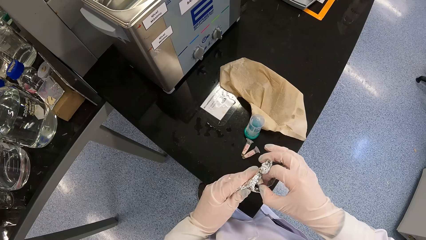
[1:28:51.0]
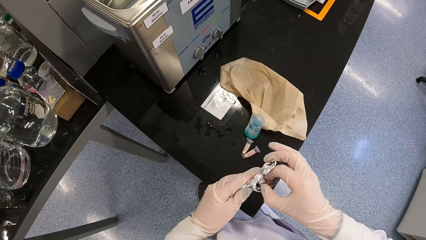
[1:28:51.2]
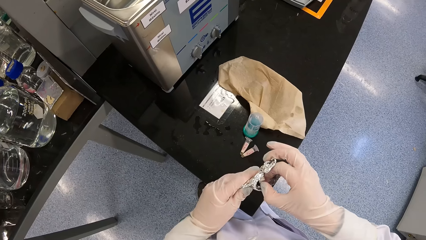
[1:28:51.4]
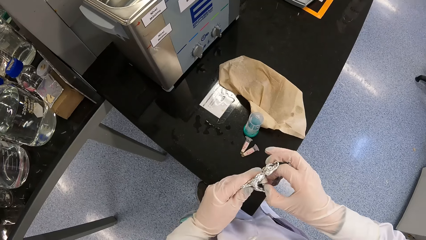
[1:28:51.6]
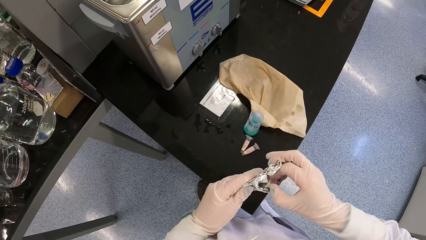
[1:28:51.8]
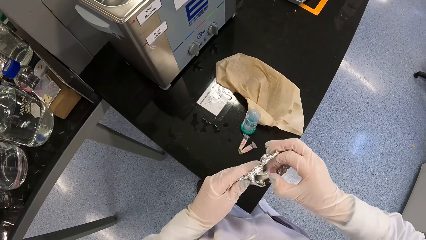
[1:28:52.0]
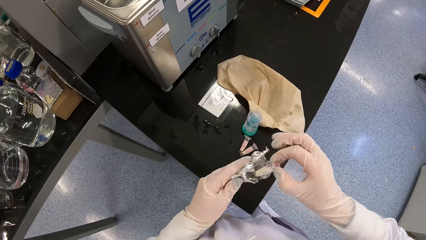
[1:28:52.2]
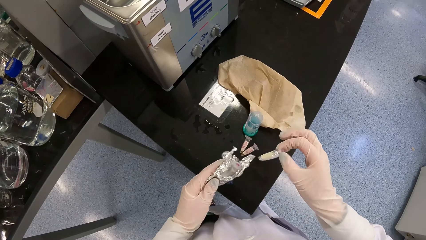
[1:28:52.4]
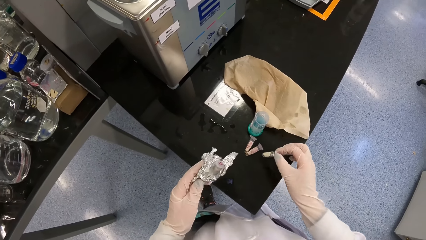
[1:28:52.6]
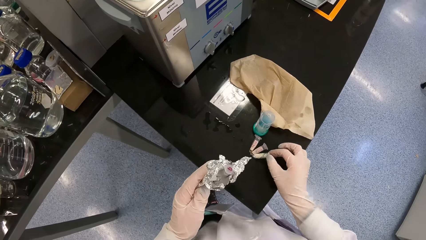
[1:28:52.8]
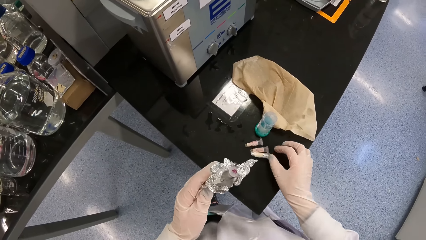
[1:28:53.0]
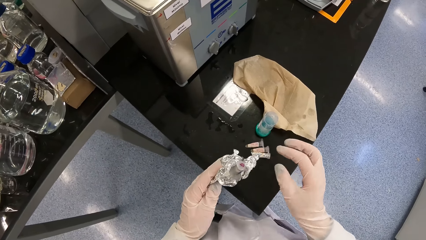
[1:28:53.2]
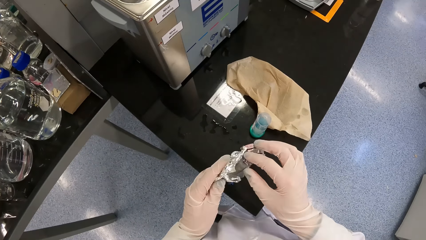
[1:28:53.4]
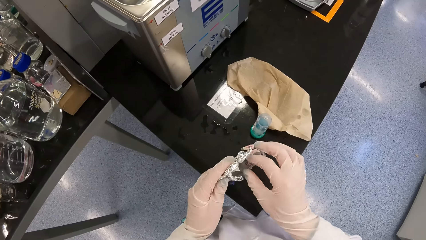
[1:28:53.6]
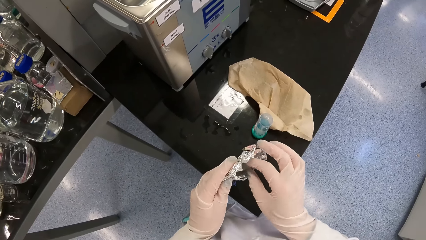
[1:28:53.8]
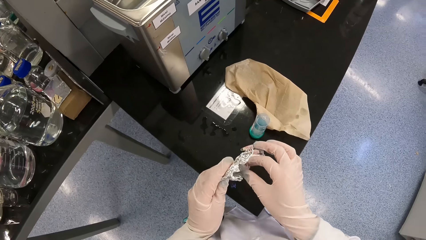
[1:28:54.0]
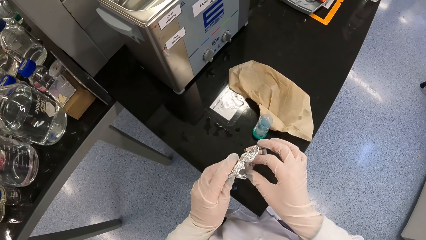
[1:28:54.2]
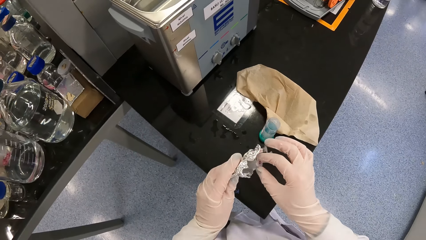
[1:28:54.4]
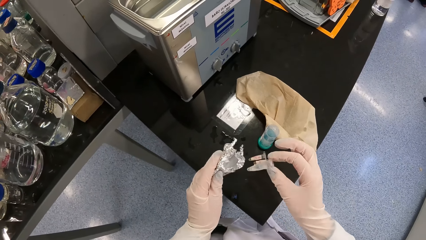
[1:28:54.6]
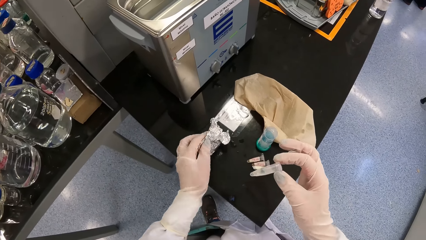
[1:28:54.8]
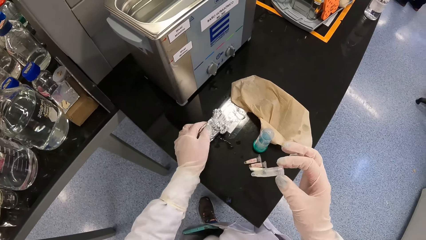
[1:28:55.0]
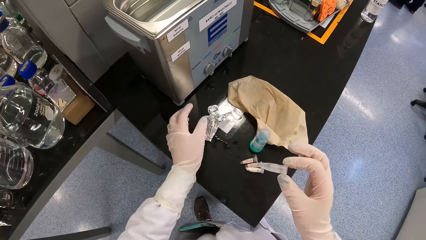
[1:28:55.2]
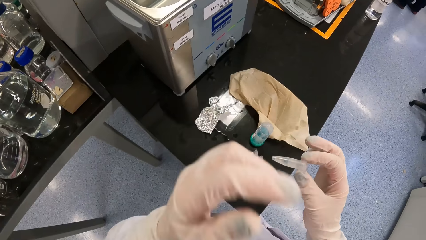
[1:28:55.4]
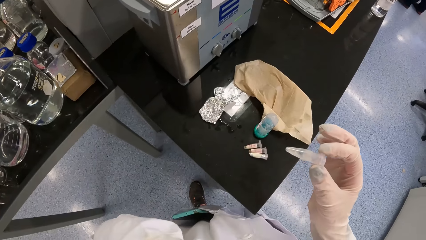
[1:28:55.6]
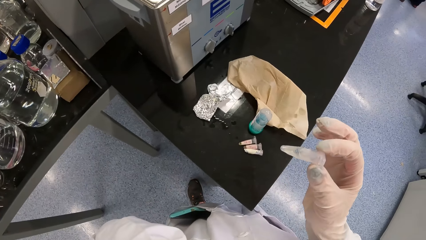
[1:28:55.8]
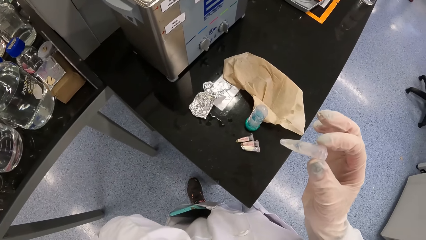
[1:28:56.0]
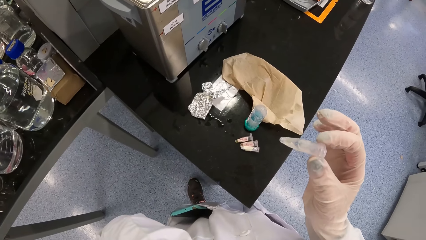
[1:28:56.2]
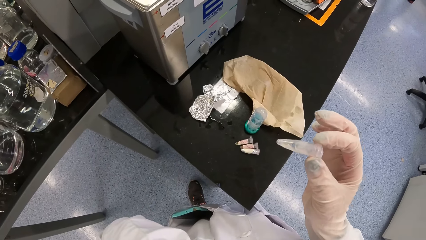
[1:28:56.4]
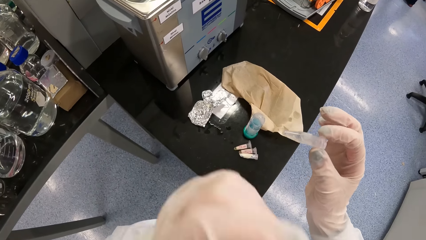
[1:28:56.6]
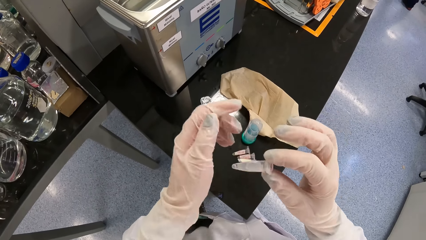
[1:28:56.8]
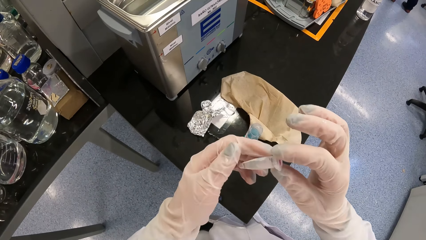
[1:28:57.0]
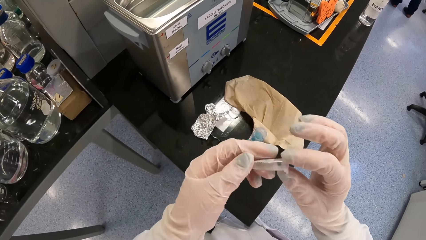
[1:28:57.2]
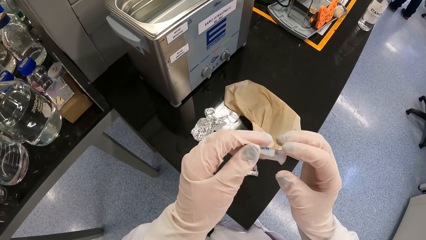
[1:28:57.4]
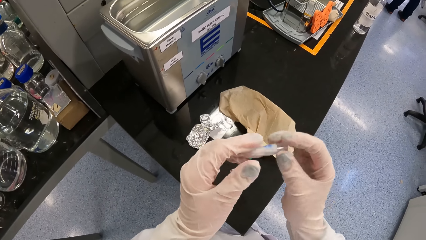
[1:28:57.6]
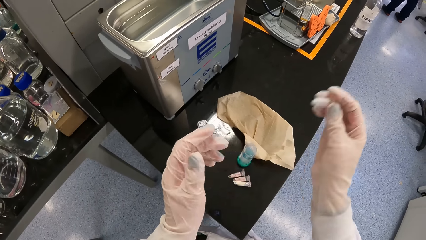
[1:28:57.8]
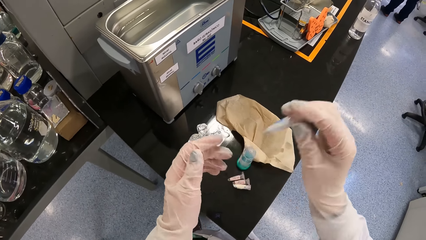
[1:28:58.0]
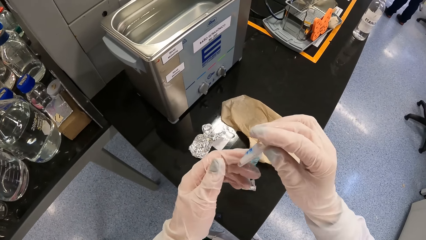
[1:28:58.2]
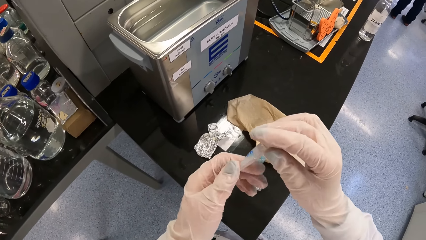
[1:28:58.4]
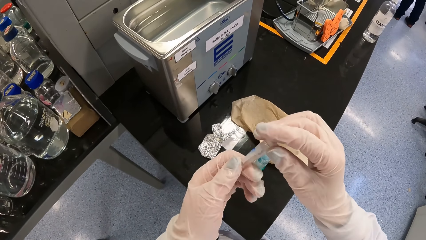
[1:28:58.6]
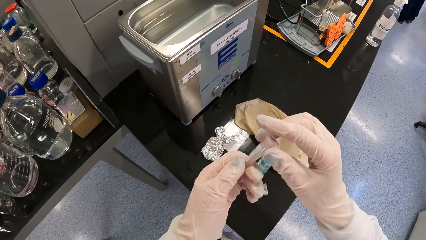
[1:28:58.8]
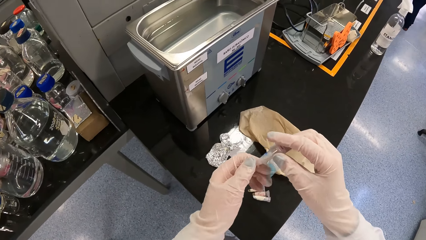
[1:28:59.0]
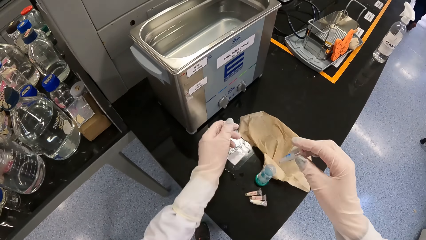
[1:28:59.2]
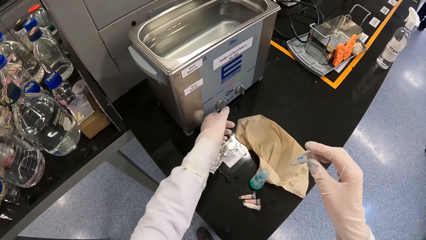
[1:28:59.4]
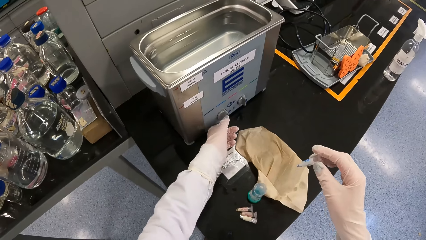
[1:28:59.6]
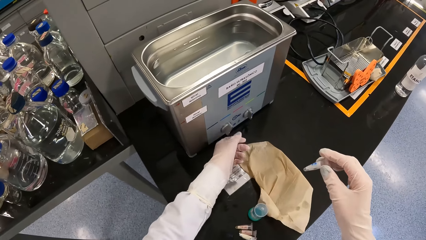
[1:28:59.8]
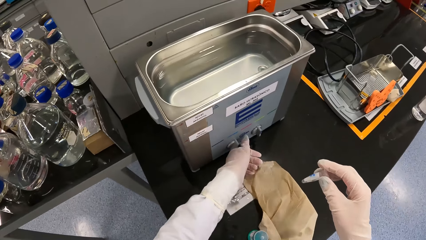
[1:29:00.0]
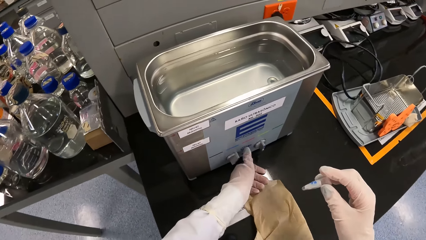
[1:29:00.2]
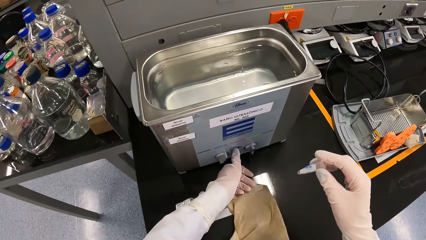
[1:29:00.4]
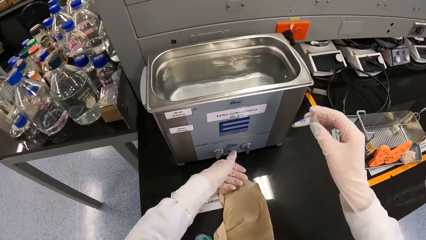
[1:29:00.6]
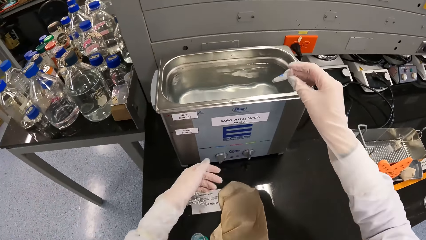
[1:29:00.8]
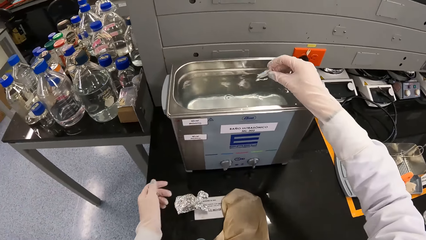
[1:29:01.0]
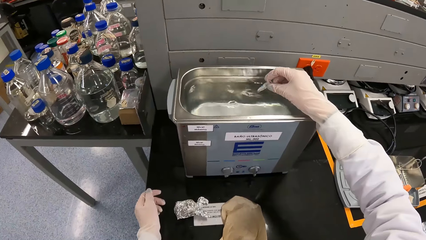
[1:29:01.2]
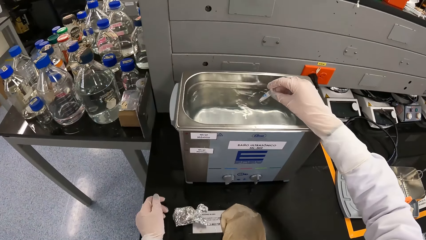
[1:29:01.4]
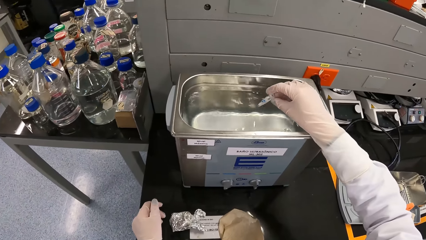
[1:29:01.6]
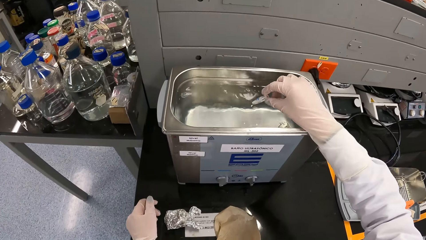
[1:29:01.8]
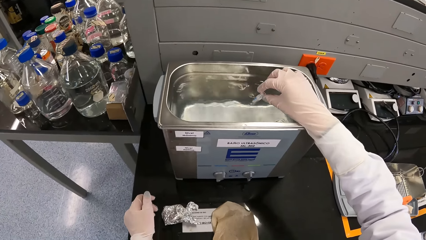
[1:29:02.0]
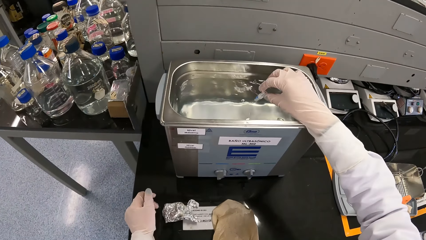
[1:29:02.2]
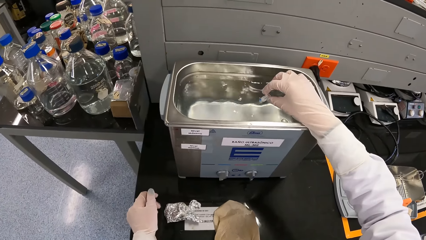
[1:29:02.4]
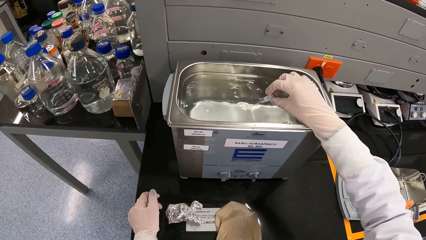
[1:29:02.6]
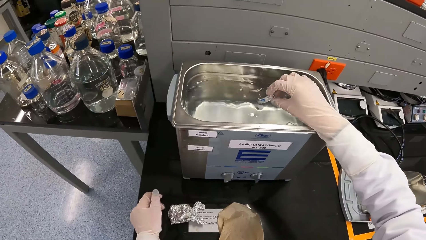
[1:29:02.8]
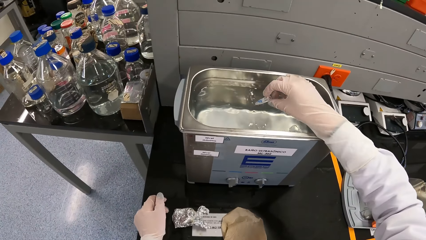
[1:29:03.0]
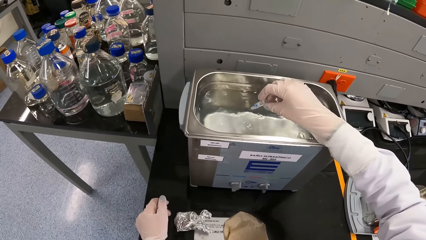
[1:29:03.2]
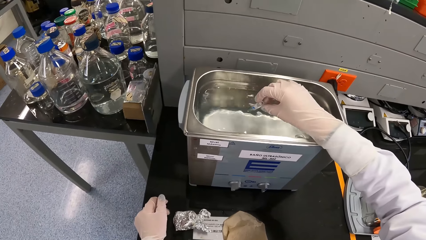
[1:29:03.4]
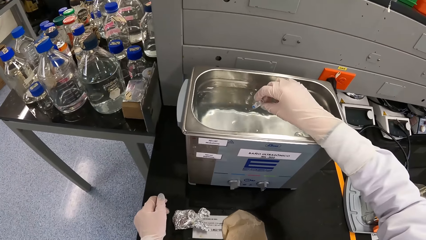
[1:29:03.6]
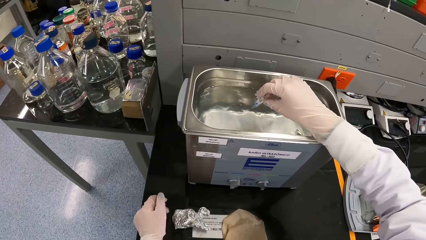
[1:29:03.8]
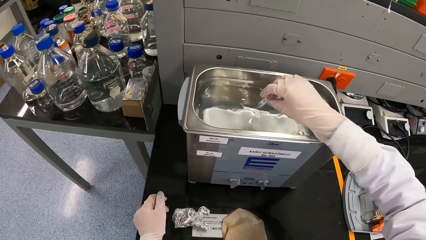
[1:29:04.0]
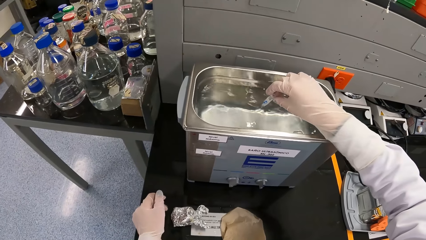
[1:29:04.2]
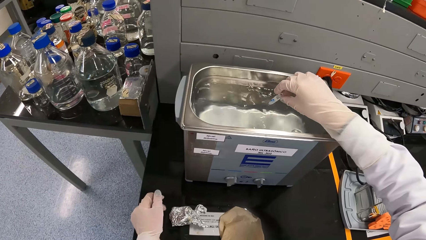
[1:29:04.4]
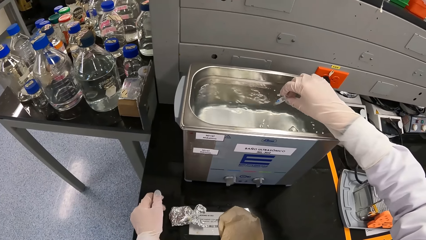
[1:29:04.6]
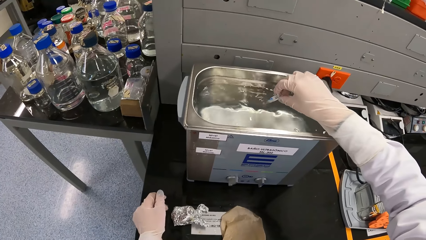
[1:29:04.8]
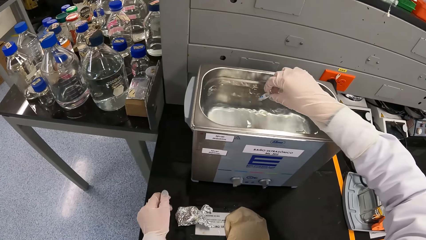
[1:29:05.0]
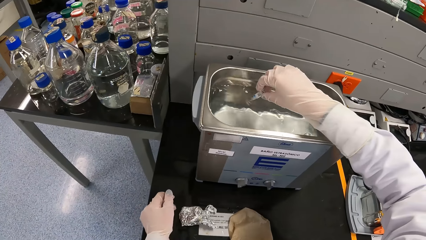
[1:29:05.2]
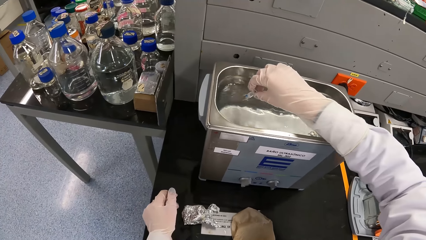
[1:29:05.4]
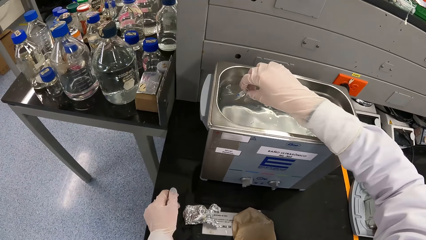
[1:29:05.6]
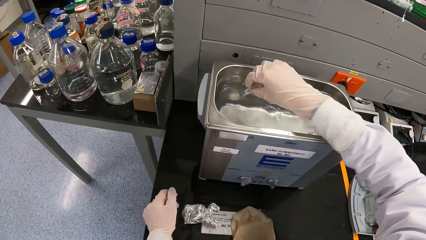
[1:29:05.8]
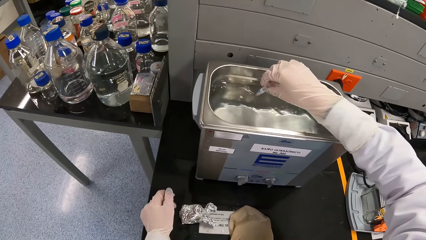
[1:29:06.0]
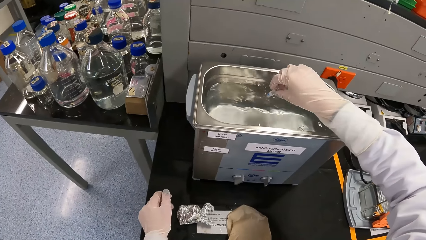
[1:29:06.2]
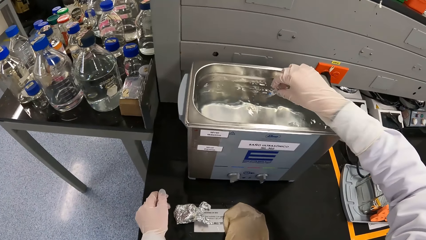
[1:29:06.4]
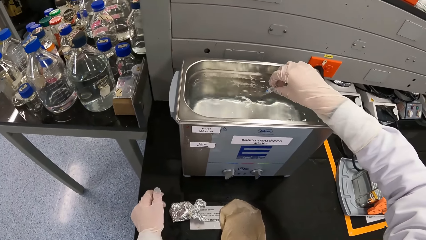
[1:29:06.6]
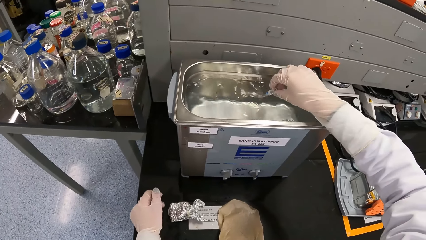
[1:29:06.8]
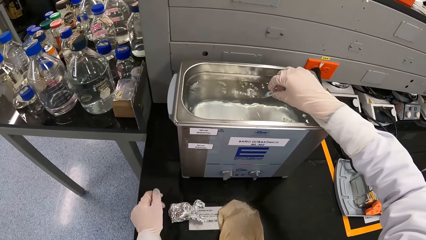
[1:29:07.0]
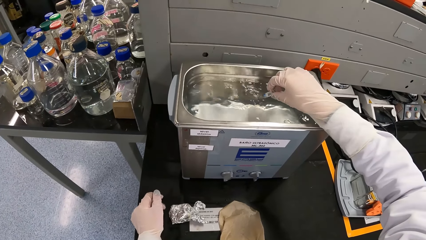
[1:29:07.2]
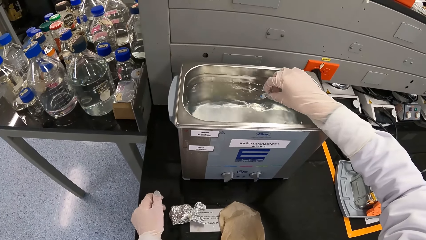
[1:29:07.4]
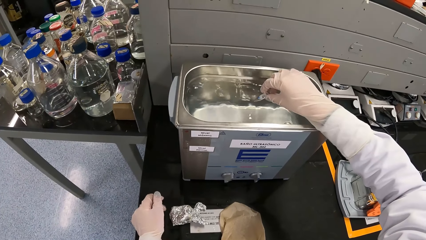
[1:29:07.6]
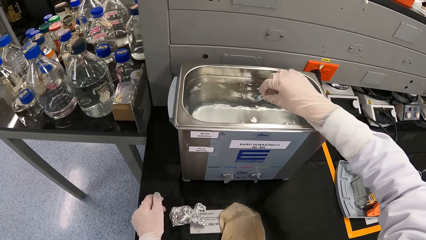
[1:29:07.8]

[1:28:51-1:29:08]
The camera wearer drops the vial or sample tube on the table with her right hand. She removes the vial from the foil paper in her left hand with her right hand. She drops the foil paper on the table with her left hand. She touches part of the body. She shakes the sample tube. She holds the vial with both hands. She shakes the vial in her right hand. She holds the vial with both hands. She operates the ultrasonic bath machine with her left hand. She places the vial into the ultrasonic bath machine with her right hand.
